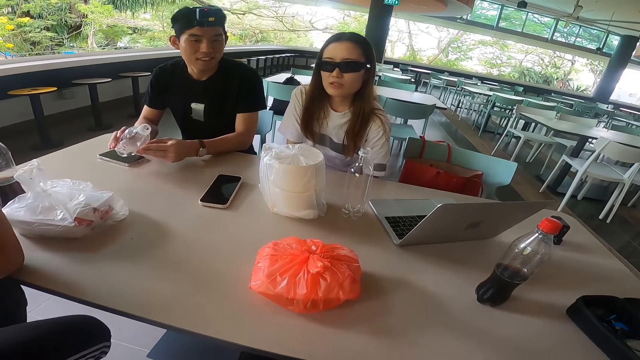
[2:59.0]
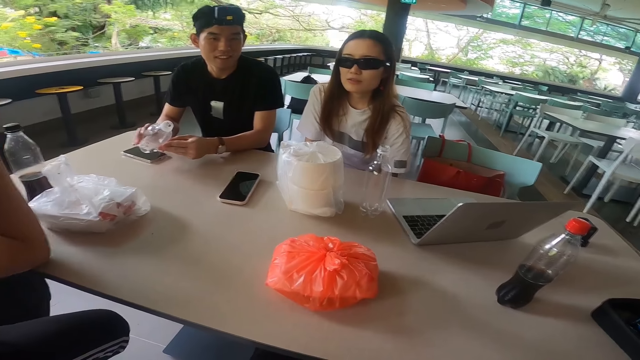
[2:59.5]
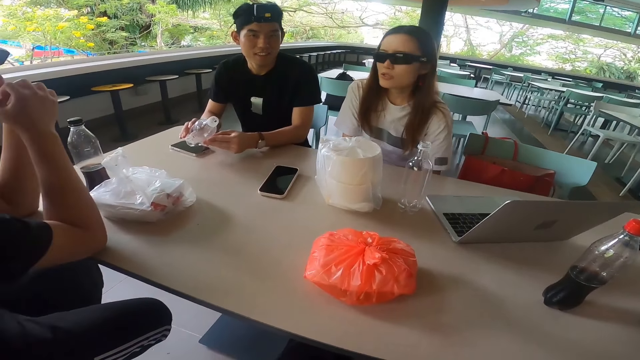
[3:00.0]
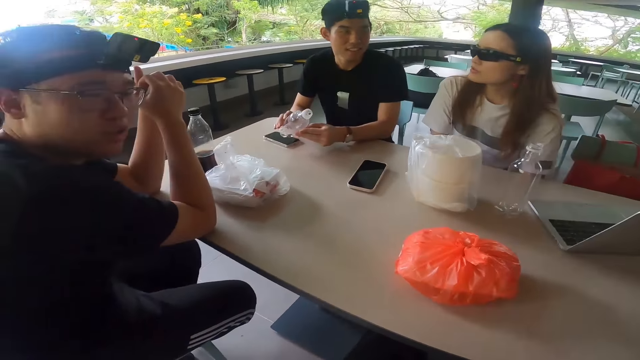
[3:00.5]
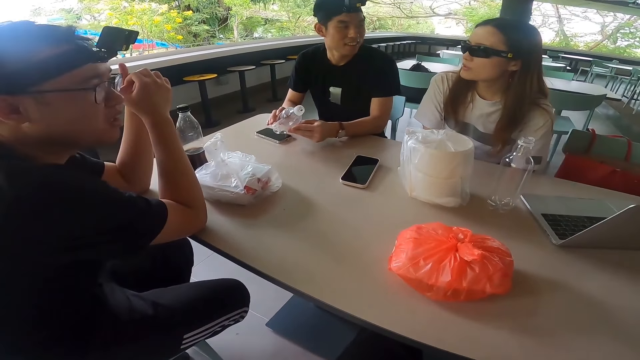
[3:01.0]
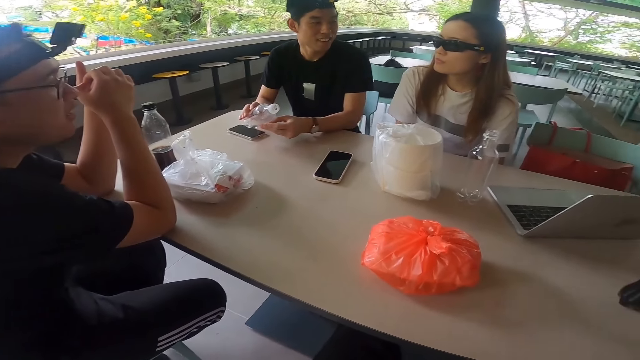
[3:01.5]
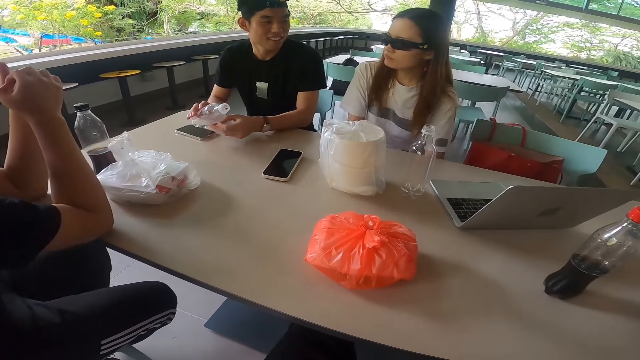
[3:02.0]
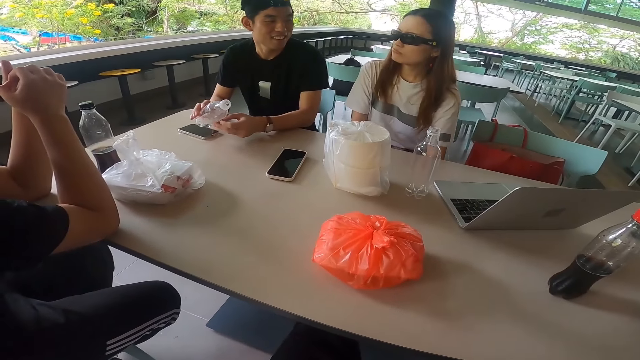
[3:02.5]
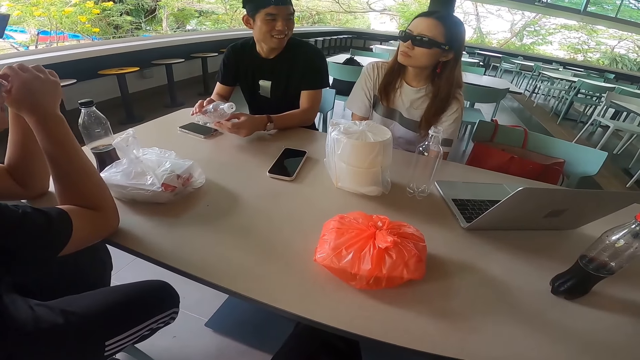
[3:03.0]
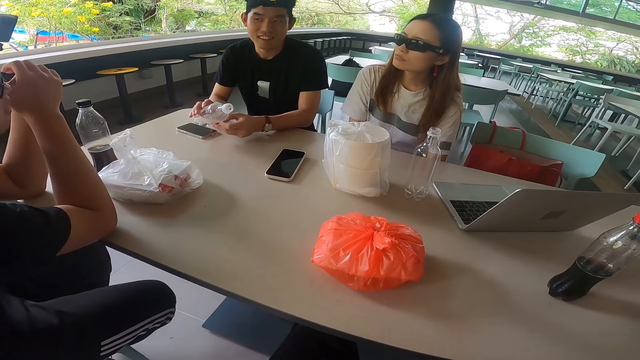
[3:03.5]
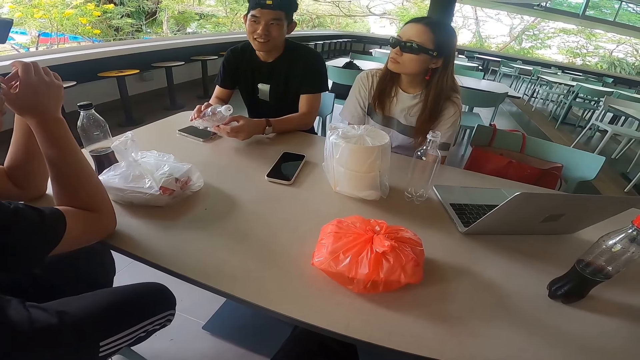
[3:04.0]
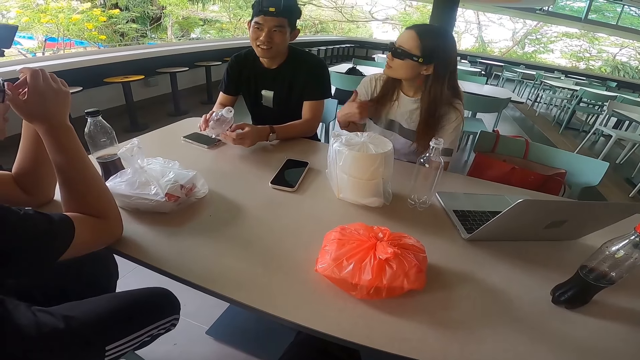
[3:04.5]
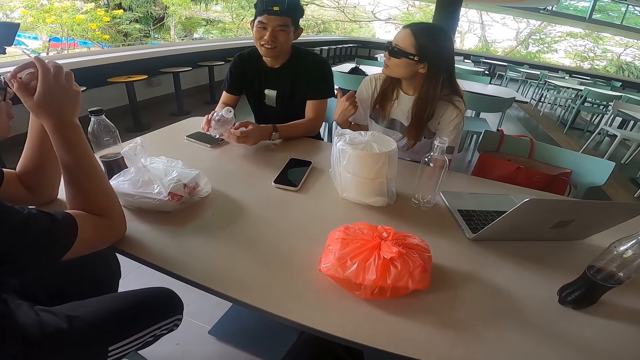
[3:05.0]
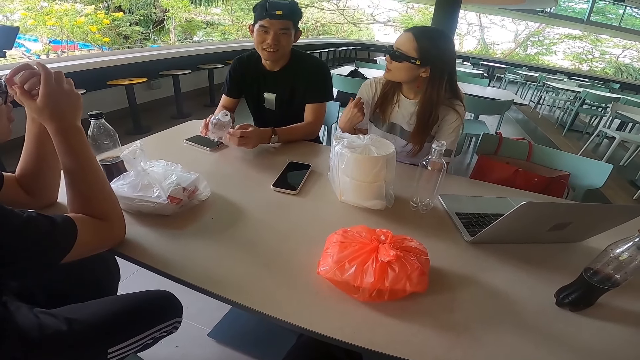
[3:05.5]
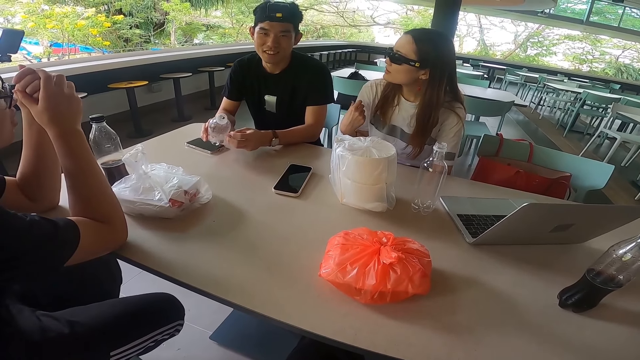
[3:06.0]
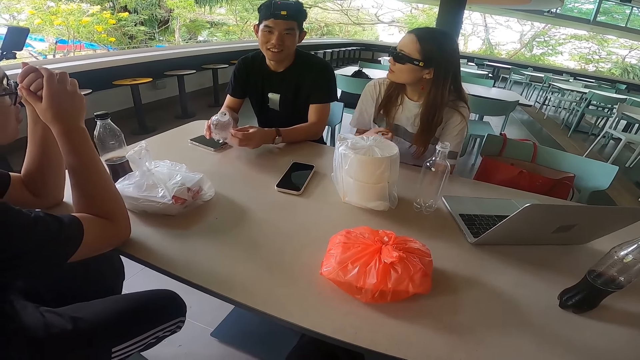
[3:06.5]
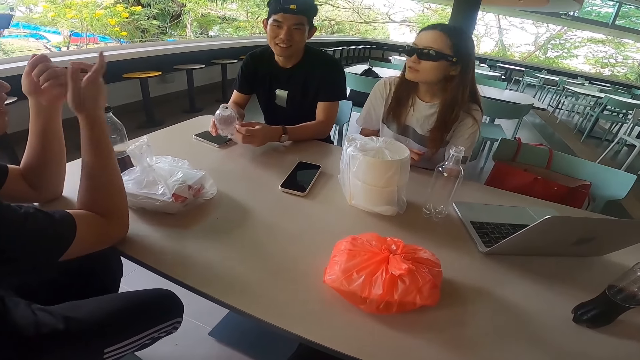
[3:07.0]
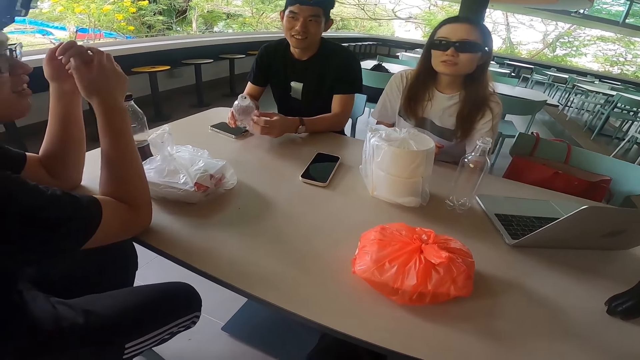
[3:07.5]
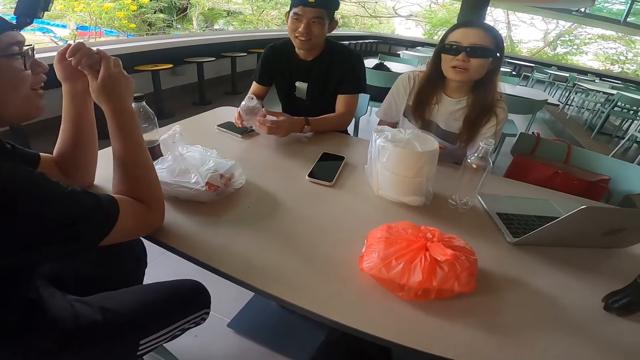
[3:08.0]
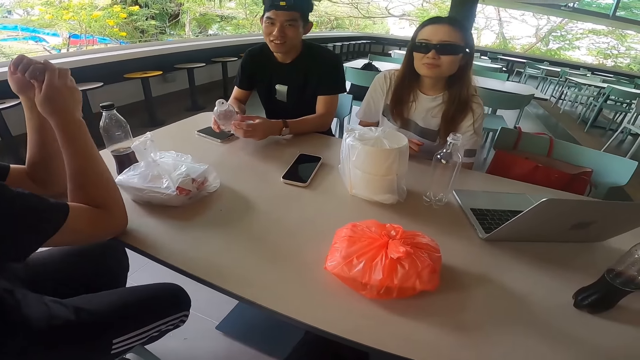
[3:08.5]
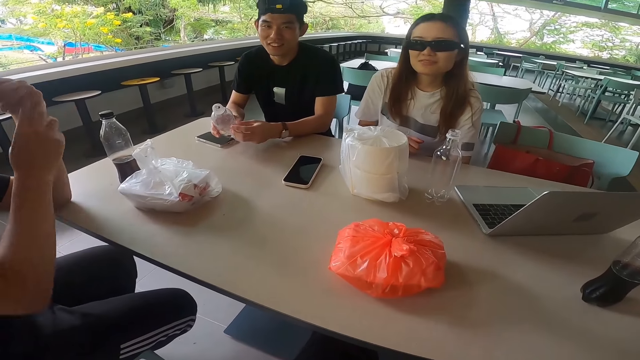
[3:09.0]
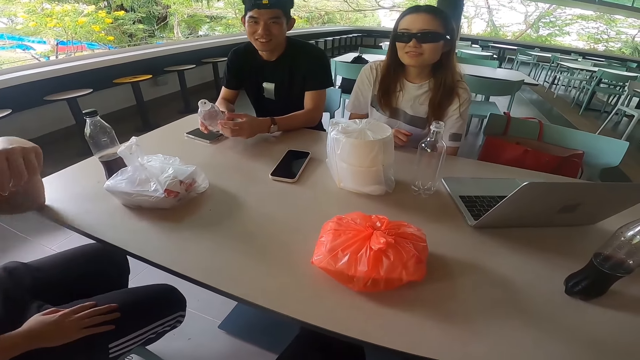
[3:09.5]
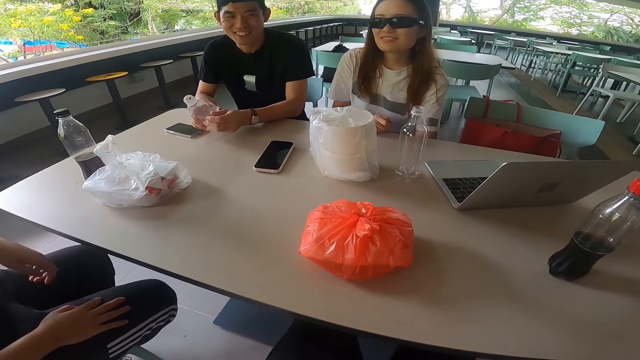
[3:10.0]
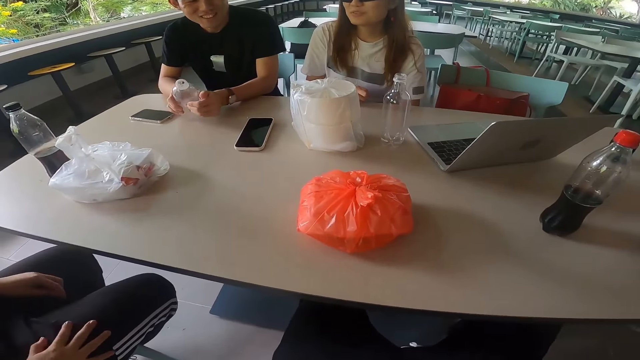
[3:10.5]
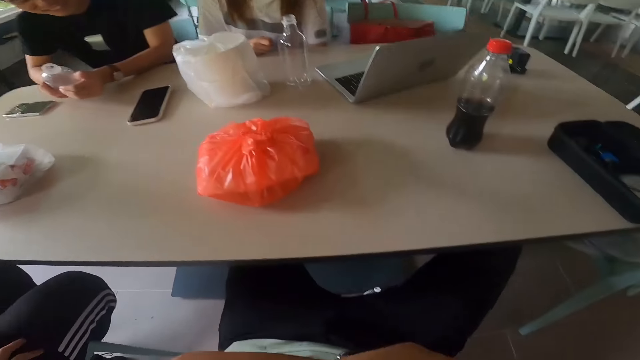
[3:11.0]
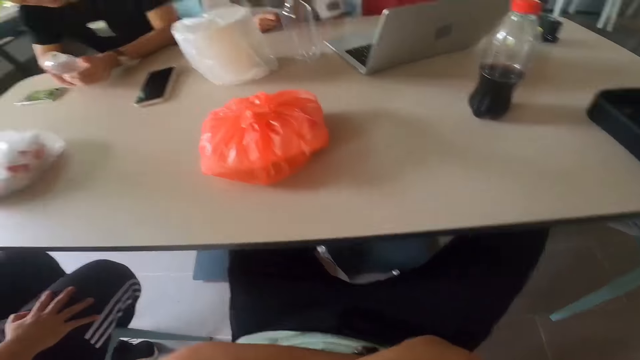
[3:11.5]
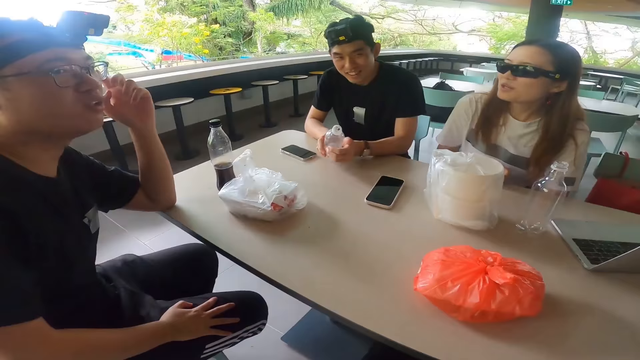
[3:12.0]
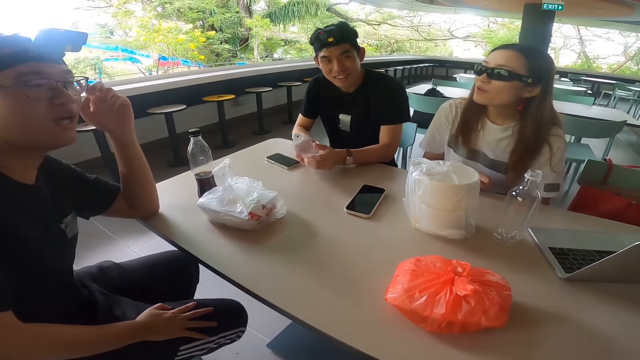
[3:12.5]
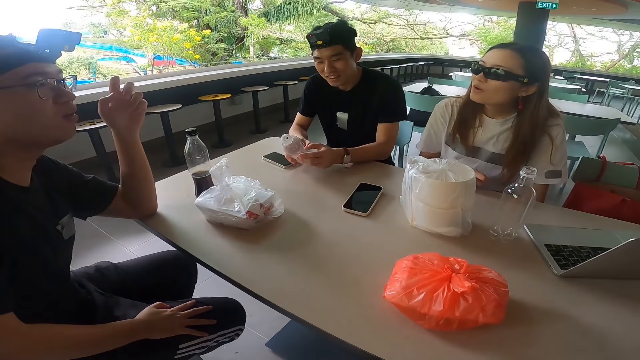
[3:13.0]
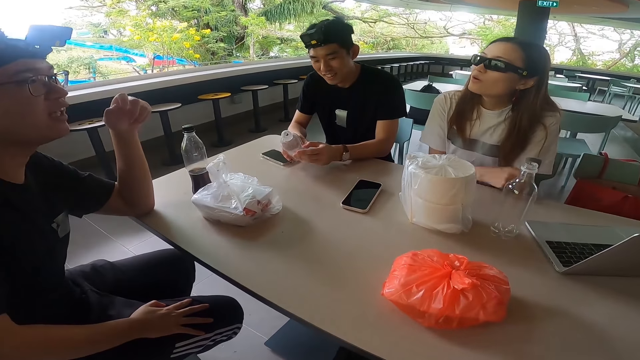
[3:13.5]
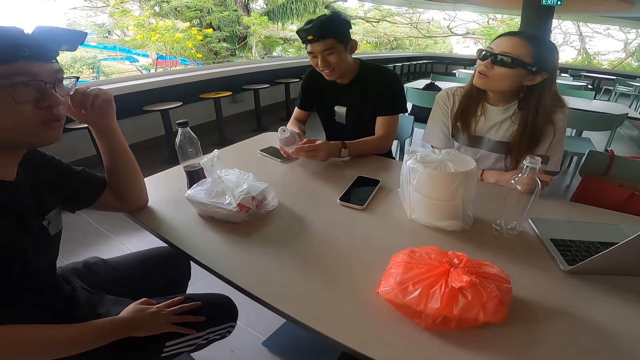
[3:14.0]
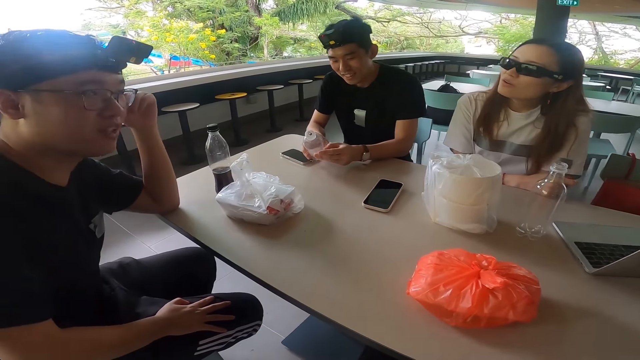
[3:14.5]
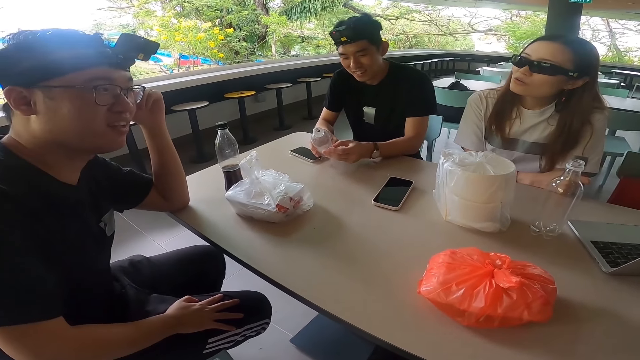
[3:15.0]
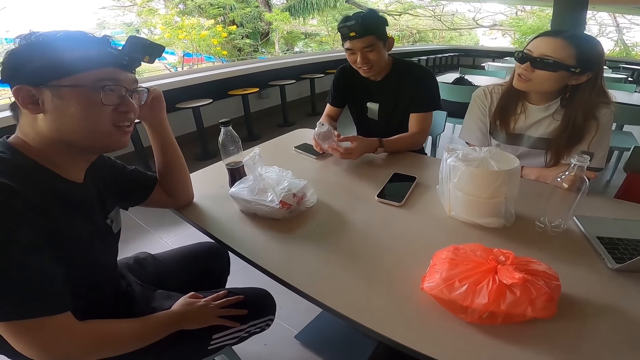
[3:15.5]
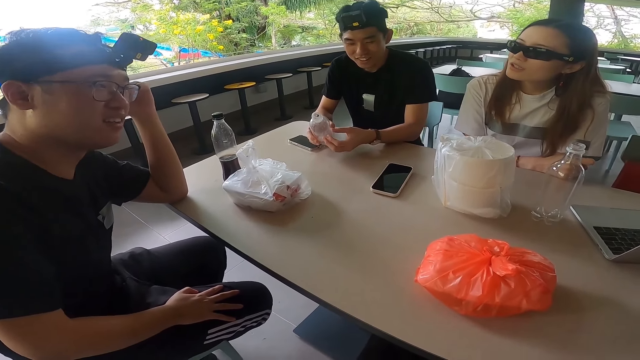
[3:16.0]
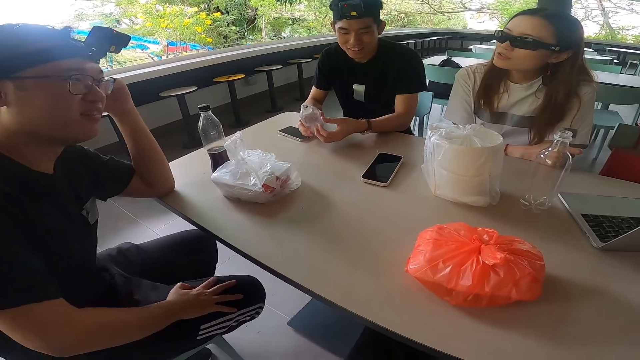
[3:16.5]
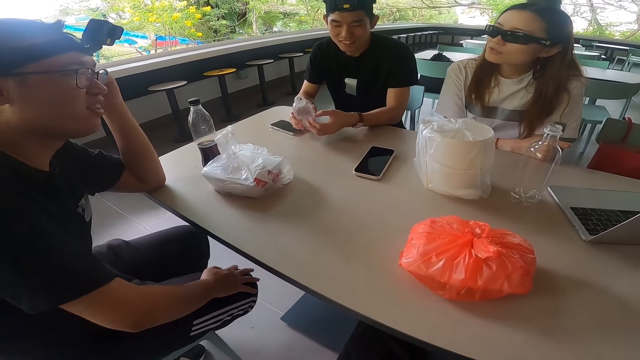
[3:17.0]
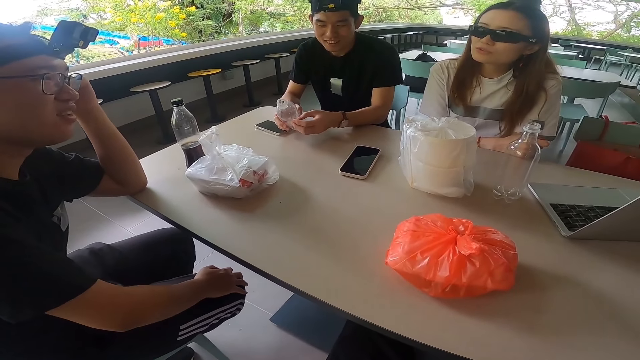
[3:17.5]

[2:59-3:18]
The camera wearer stares at a man. They stare at a lady. The man swings both hands. The camera wearer stares at the man.

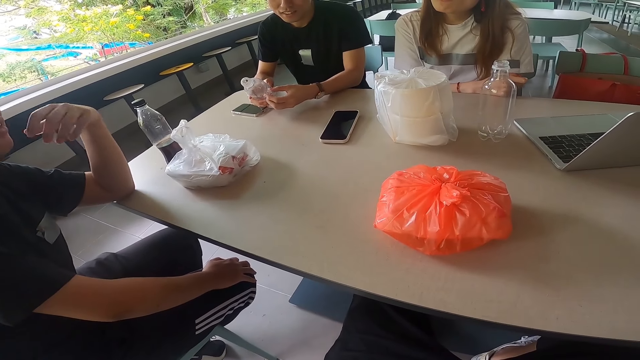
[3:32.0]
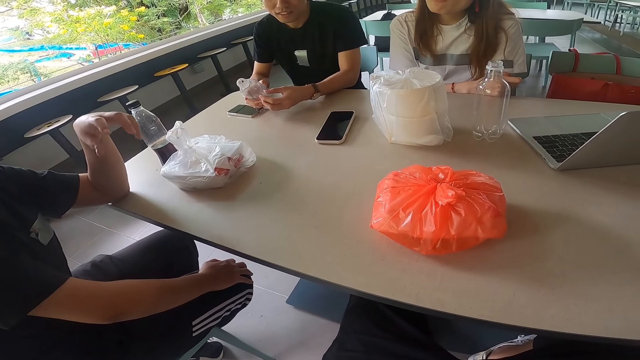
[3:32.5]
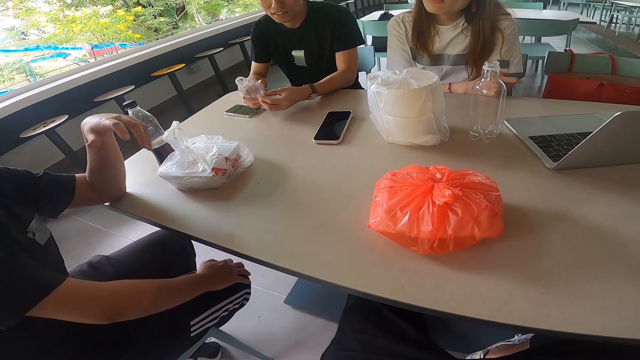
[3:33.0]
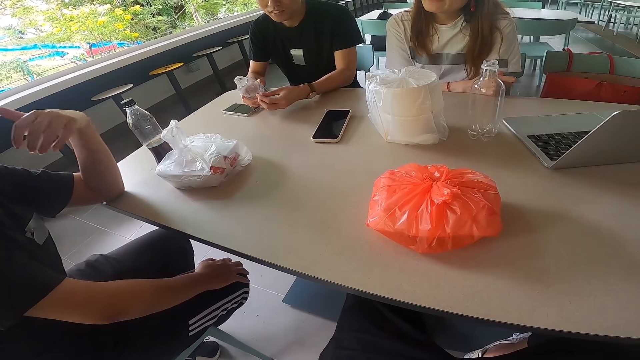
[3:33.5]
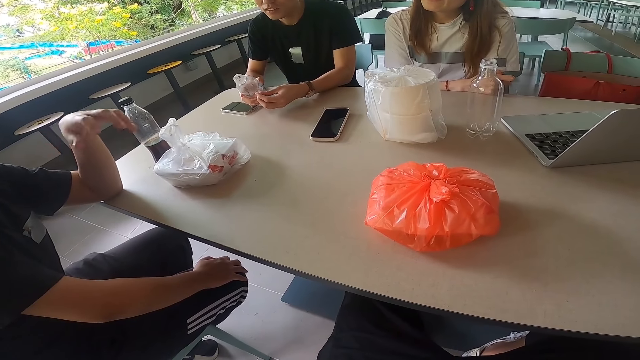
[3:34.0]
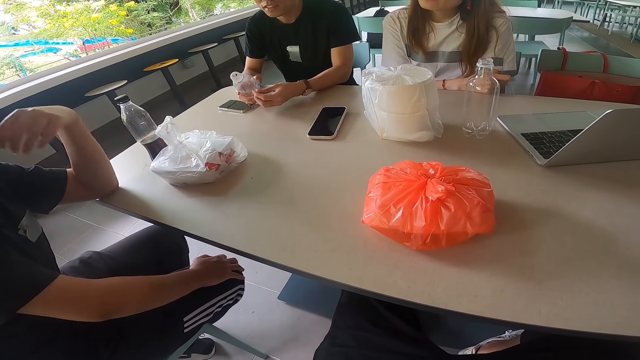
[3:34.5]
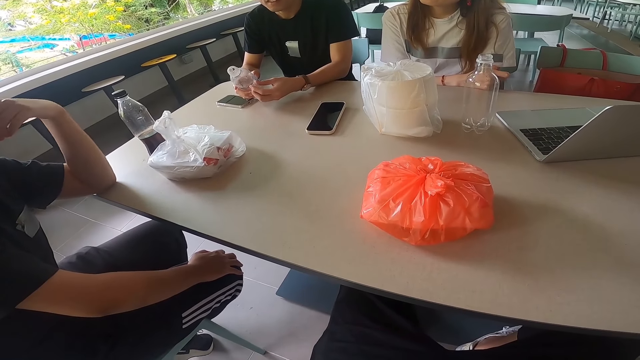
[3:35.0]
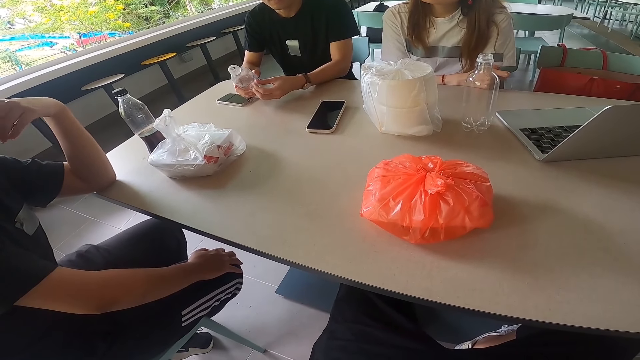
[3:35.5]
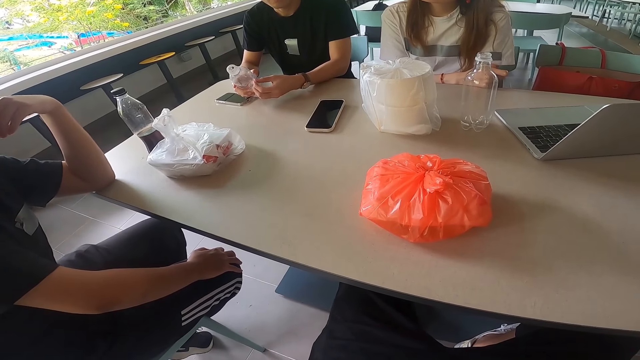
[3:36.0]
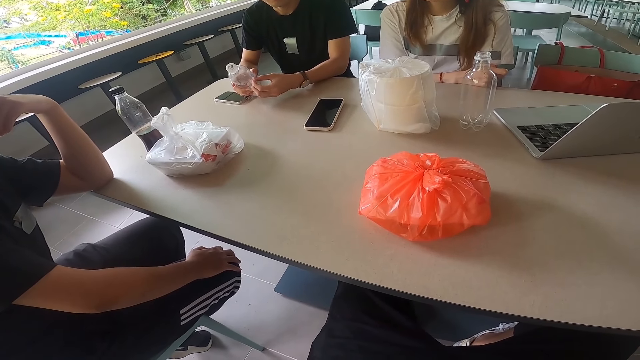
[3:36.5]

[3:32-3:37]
The camera wearer stares at the table.
